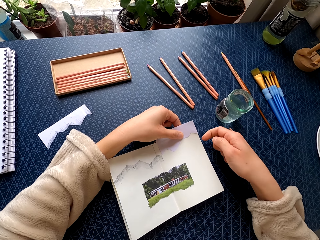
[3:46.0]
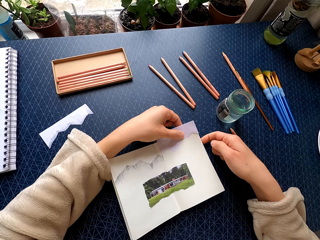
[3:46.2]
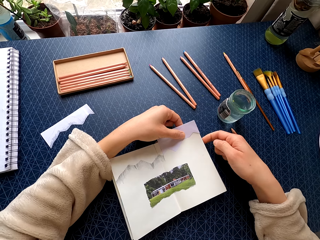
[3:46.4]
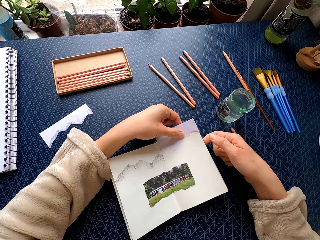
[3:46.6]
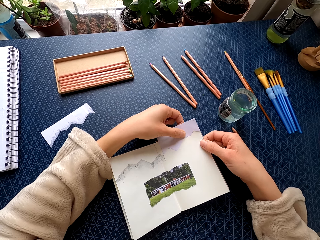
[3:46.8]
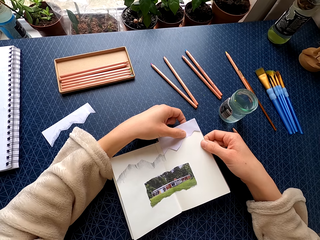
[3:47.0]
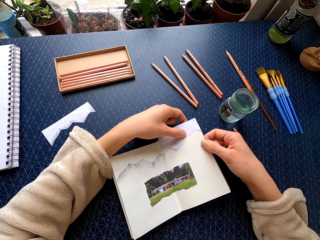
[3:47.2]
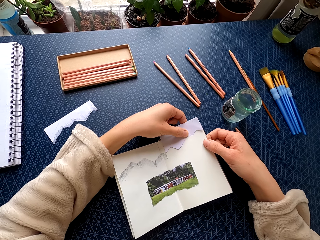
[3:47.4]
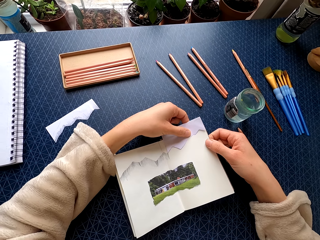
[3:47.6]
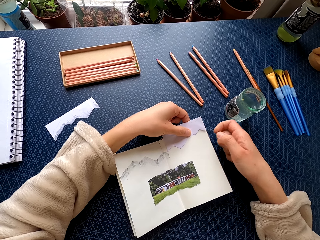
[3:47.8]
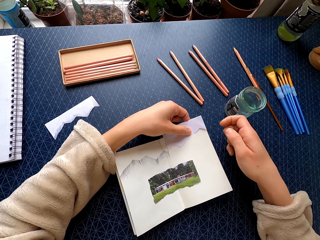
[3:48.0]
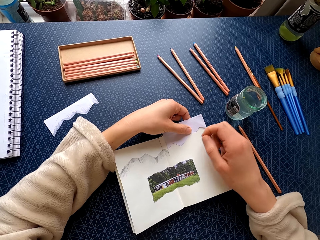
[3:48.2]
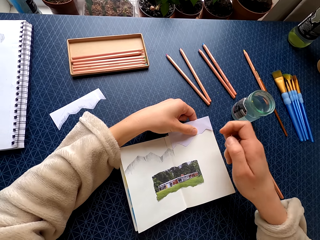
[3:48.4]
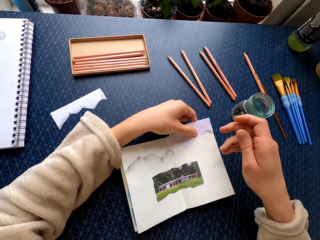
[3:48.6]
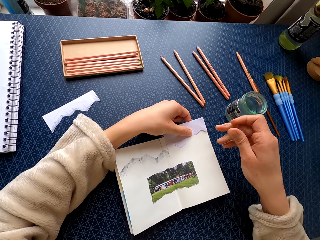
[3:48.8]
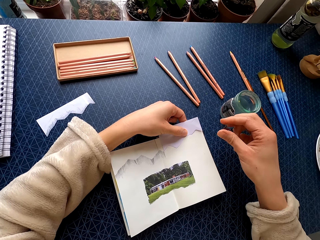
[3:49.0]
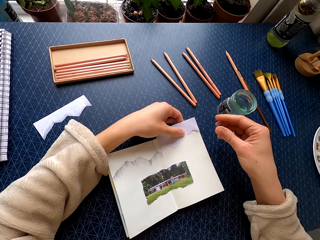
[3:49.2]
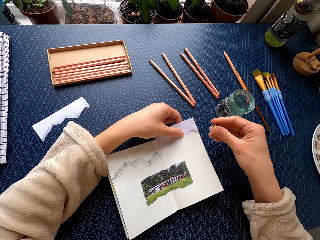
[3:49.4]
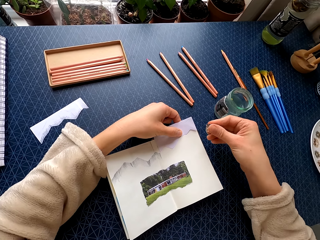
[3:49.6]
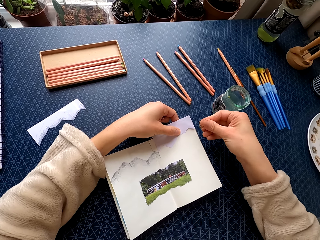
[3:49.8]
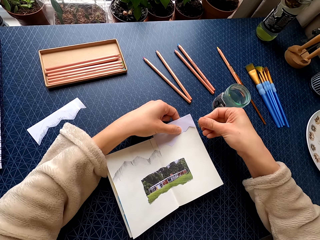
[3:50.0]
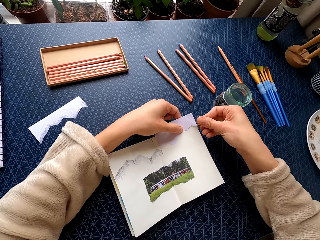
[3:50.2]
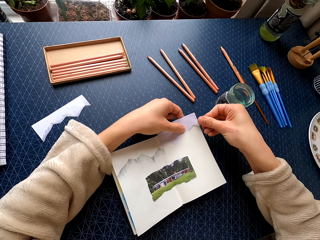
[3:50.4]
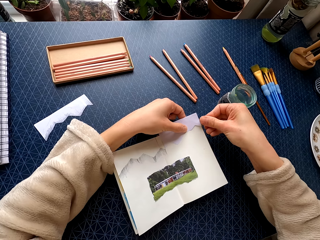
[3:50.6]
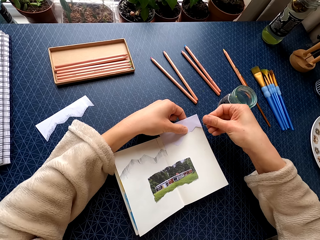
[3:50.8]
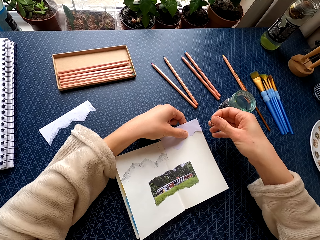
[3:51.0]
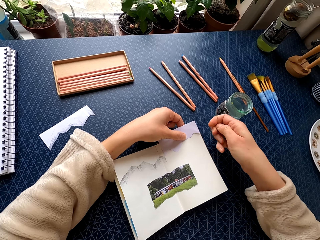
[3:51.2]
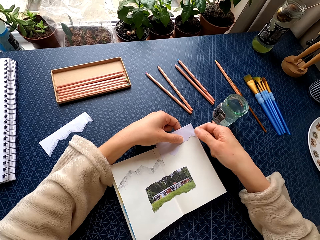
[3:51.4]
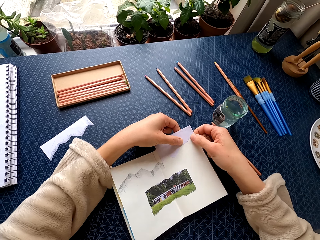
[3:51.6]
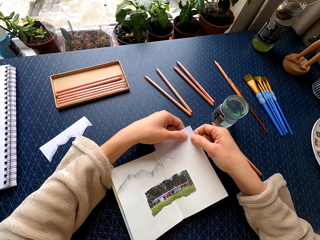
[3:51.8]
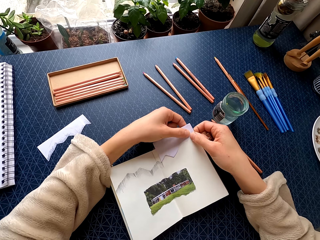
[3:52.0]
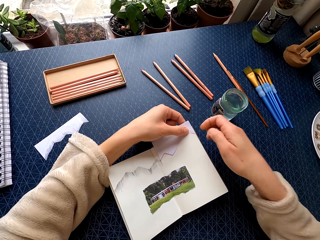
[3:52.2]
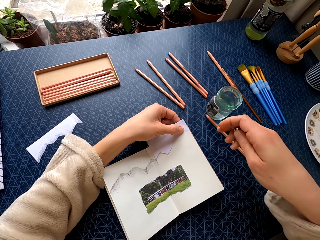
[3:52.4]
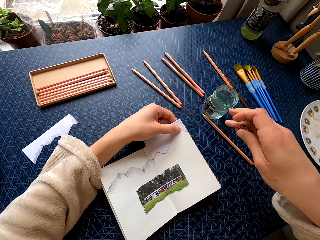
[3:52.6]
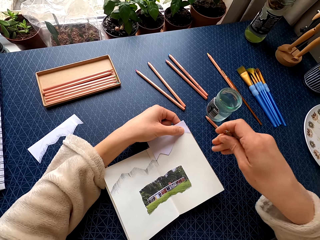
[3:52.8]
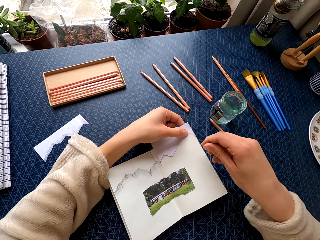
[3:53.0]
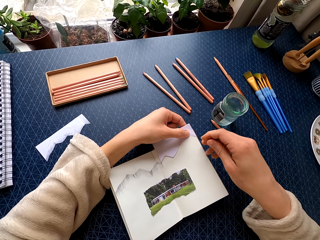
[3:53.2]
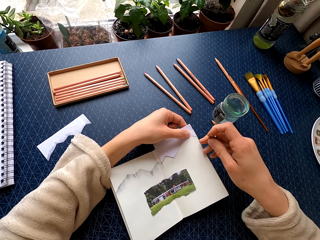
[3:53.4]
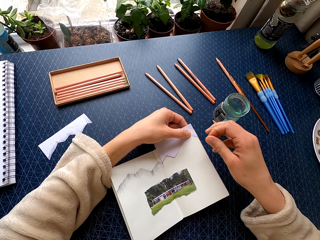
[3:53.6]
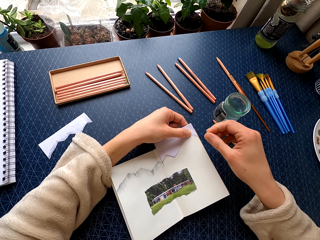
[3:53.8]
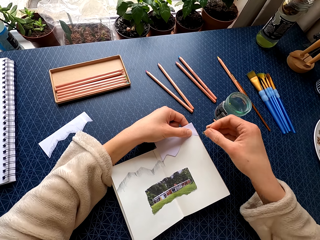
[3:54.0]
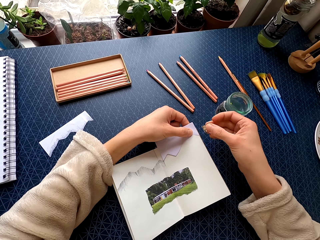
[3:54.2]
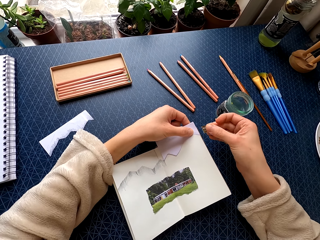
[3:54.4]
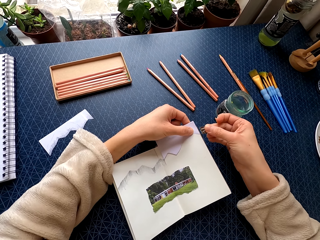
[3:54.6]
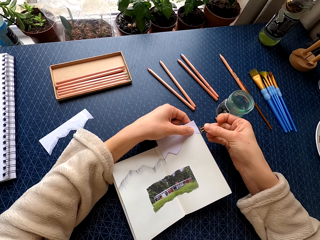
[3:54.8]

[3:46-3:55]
The camera wearer holds the clip on the piece of paper. She moves her hand on the piece of paper.

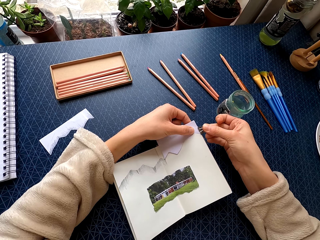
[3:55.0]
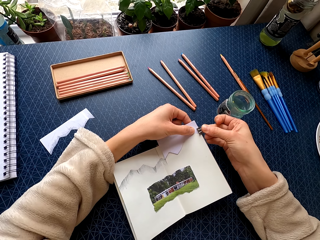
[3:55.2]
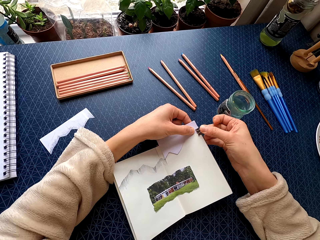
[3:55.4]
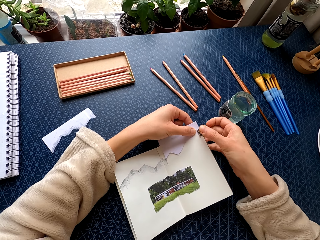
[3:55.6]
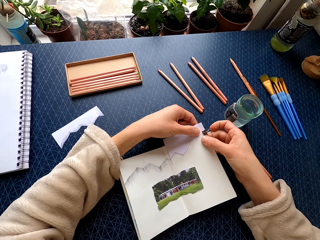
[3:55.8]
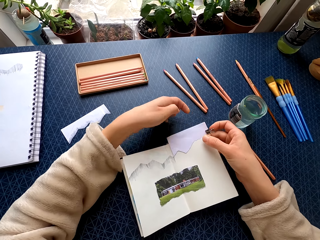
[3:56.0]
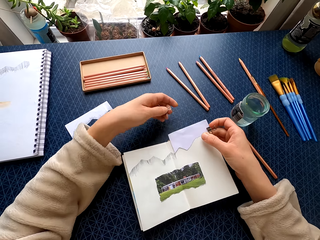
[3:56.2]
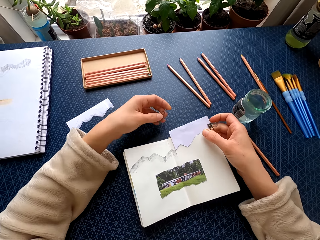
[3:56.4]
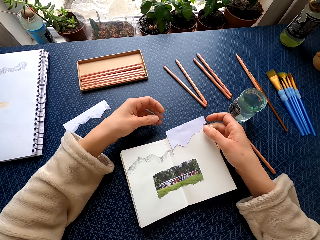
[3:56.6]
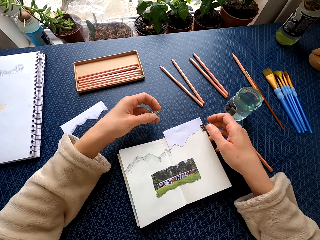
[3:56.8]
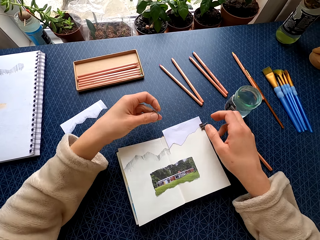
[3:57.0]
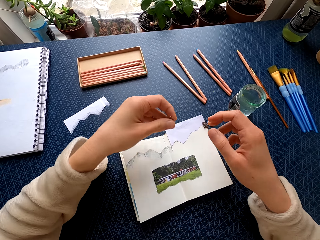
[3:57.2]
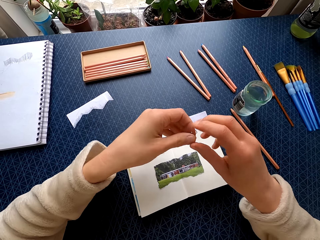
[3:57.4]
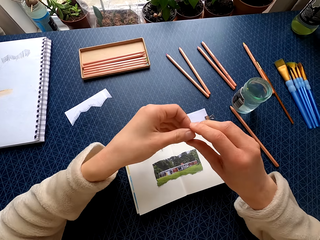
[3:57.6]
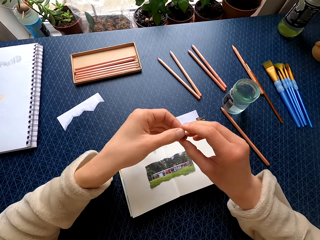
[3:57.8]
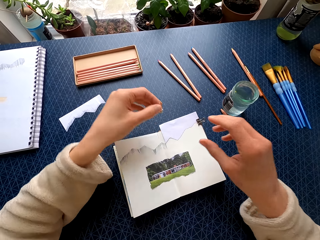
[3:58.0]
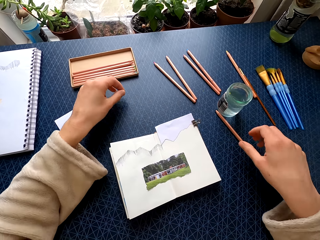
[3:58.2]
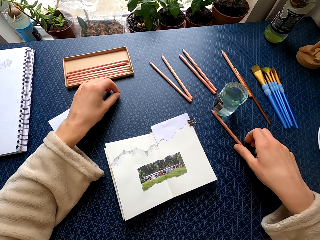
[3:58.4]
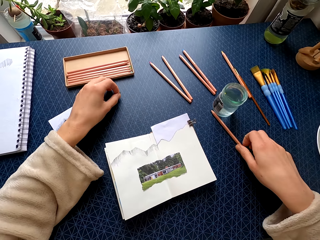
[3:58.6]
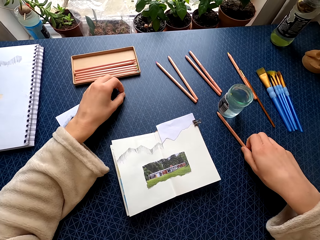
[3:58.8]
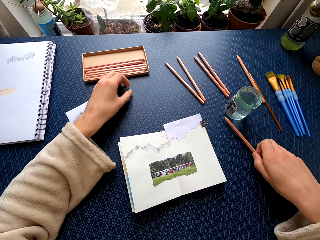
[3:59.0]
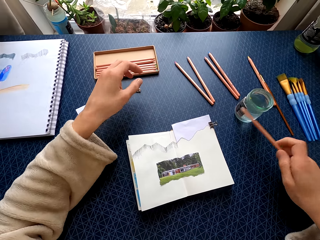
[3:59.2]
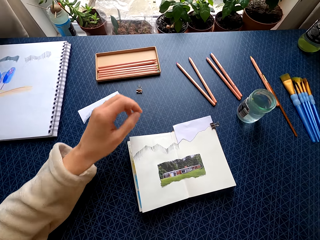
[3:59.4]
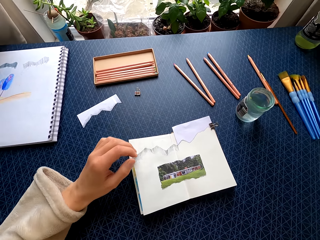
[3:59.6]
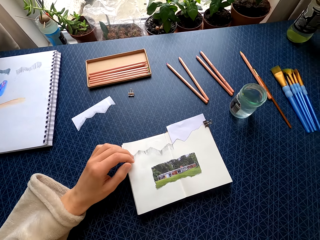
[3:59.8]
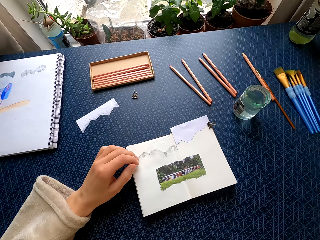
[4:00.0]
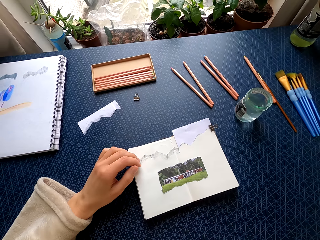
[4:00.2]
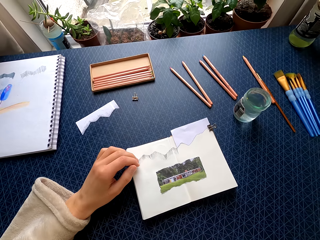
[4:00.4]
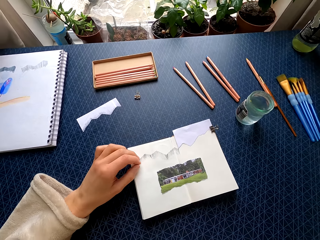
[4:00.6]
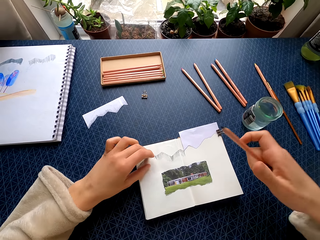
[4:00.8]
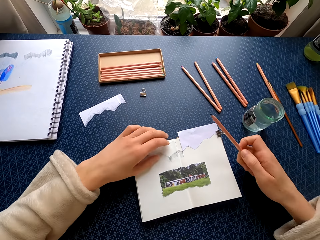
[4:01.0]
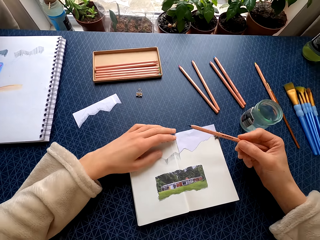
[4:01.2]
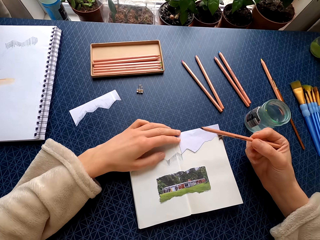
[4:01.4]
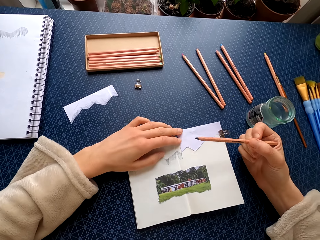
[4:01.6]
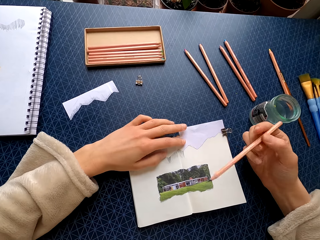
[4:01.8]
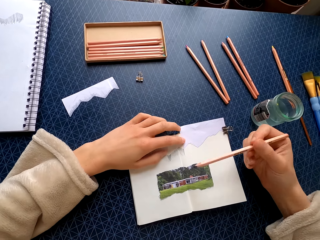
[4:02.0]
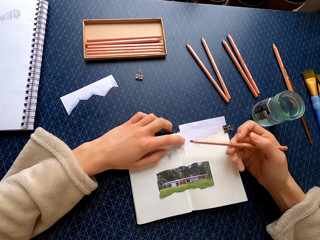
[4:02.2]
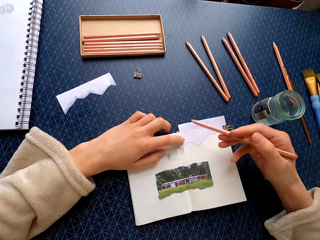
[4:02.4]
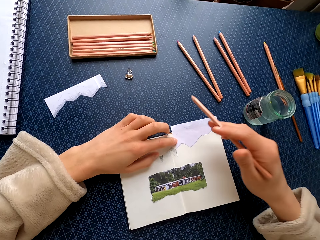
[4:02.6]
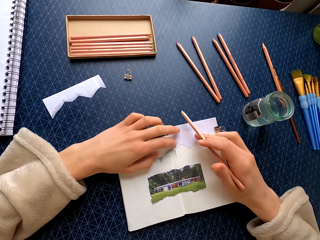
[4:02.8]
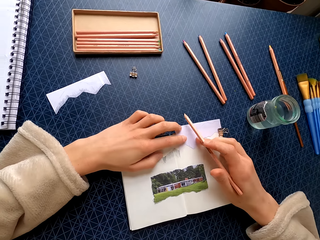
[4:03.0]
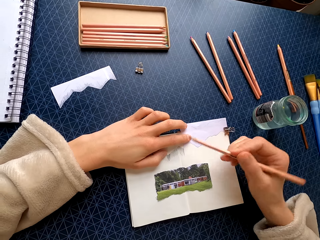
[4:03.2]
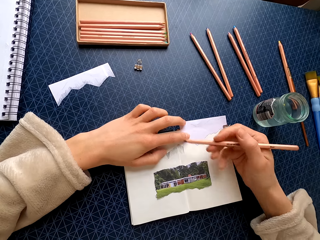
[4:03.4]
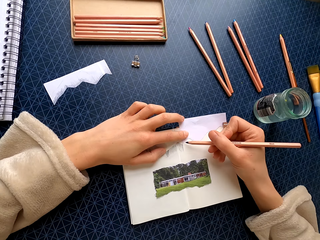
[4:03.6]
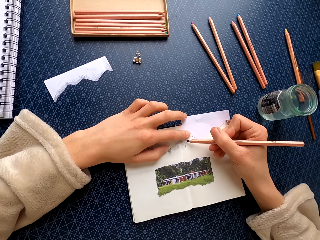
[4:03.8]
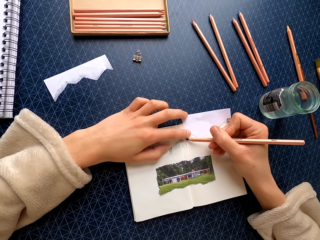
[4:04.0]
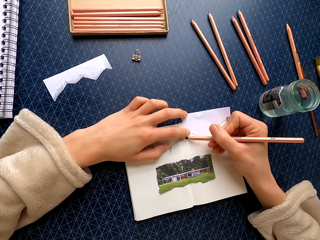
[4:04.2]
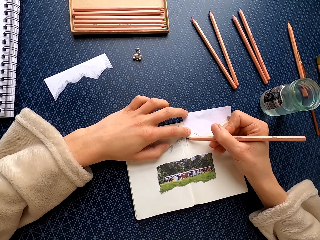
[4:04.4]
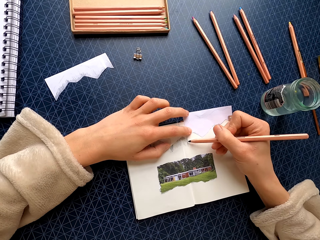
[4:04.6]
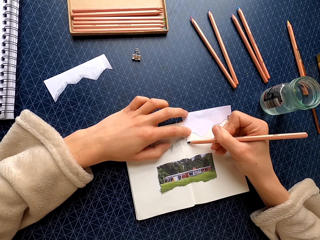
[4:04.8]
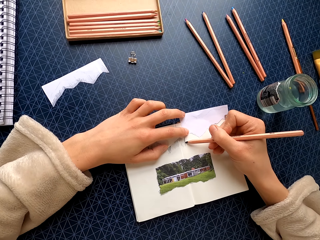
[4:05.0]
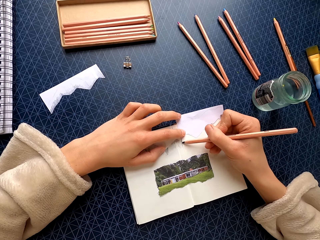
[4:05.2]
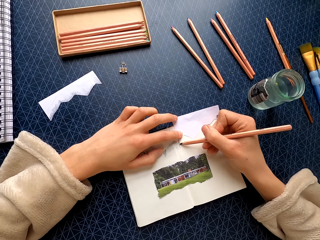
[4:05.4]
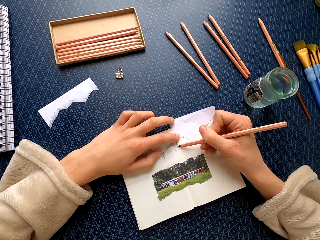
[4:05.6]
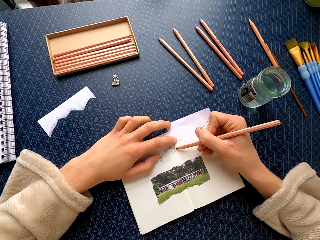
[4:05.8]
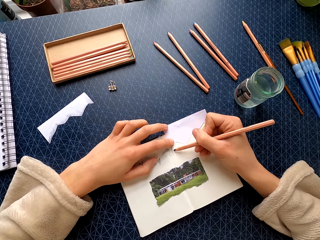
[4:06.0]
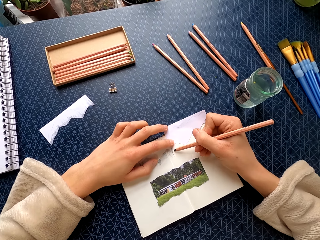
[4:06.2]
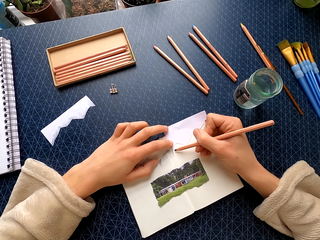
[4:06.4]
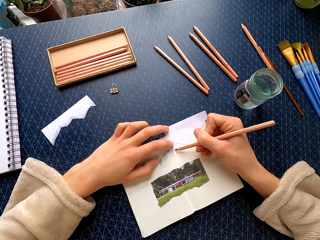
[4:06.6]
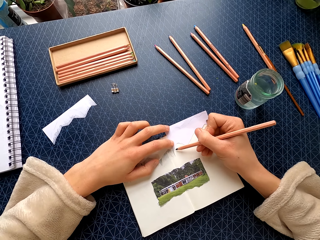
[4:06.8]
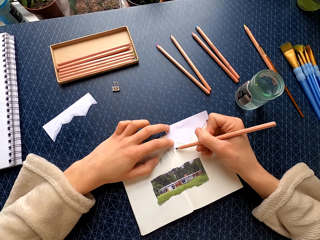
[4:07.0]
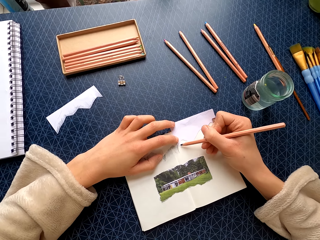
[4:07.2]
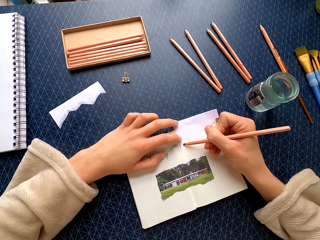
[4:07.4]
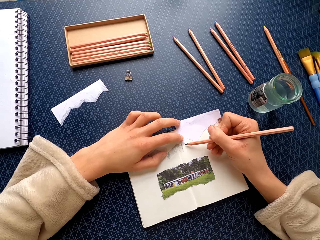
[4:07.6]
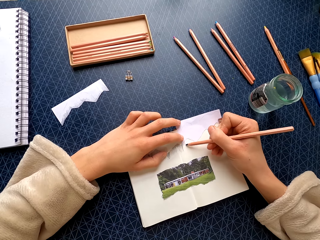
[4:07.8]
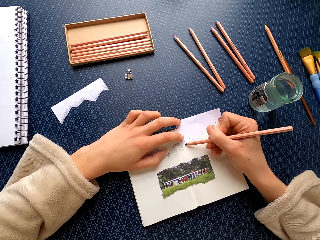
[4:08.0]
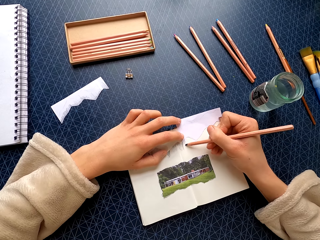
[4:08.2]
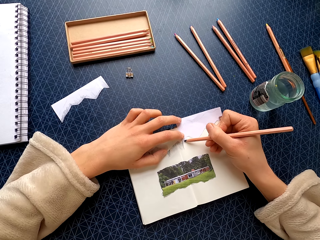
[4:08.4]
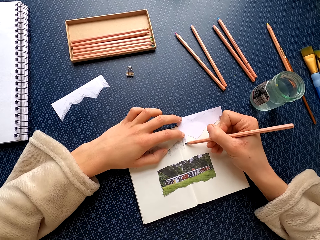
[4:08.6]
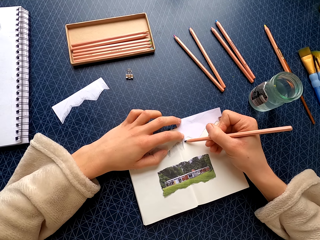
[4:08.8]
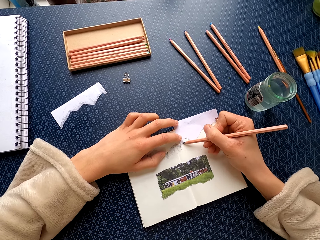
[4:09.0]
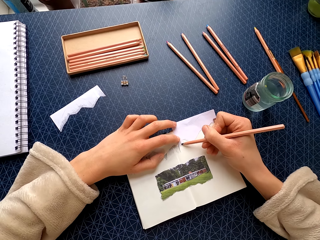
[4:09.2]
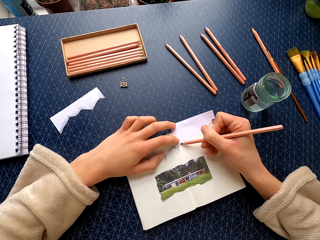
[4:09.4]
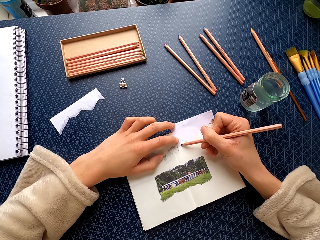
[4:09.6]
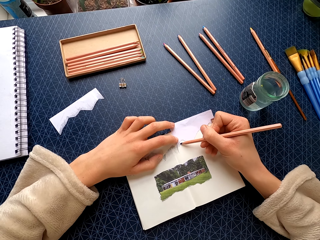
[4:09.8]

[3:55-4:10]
The camera wearer places the clip on the page of the book. She attaches a paper with a pin. She holds the clip with both hands, places the clip on the table, picks the pencil on the table and lifts the pencil. She holds the piece of paper with her left hand. She colors the book with the pencil.
